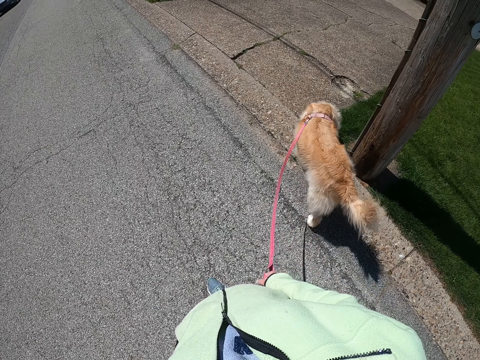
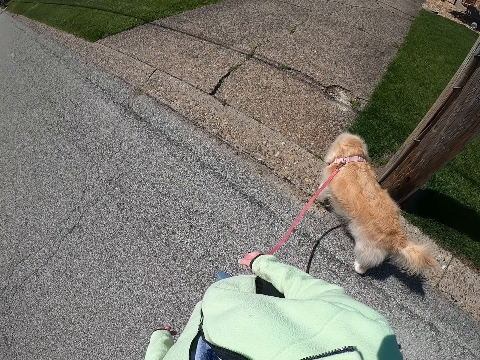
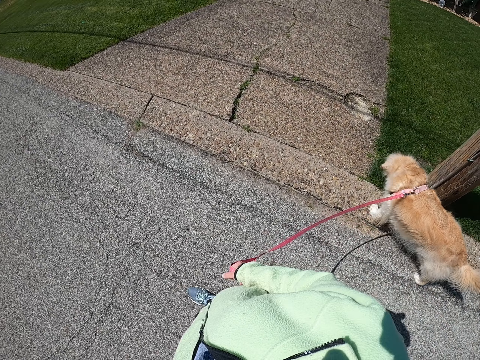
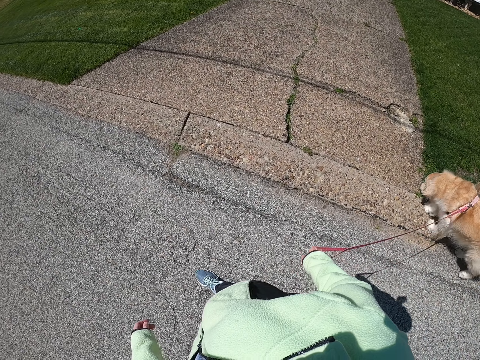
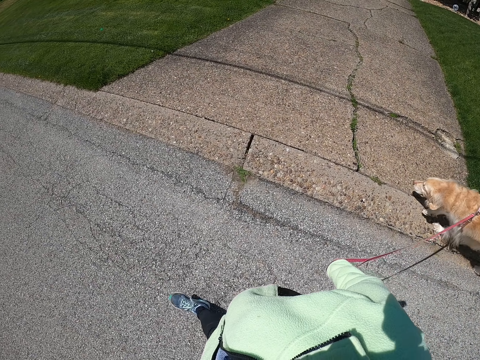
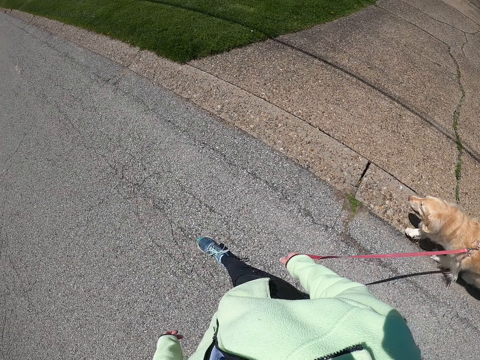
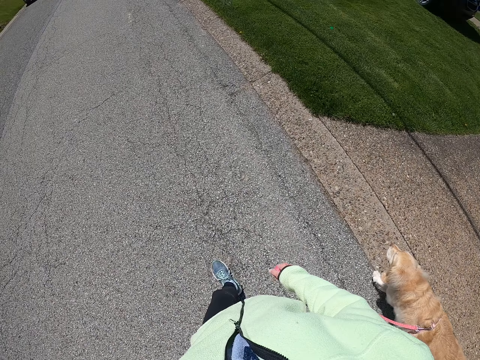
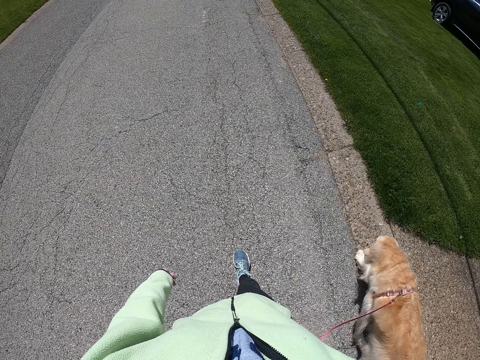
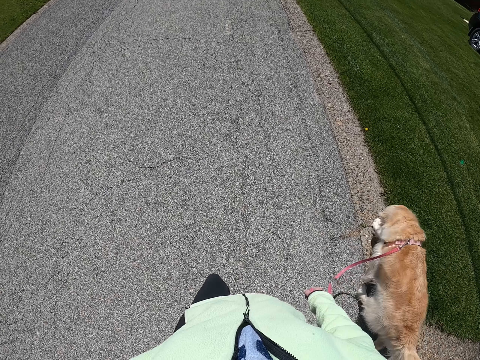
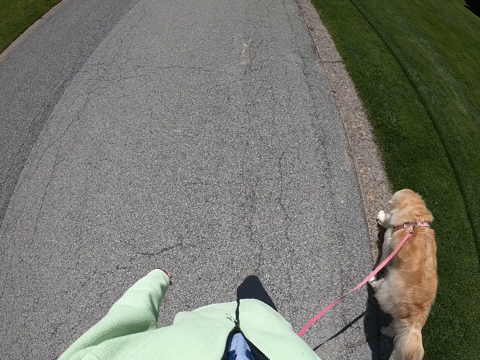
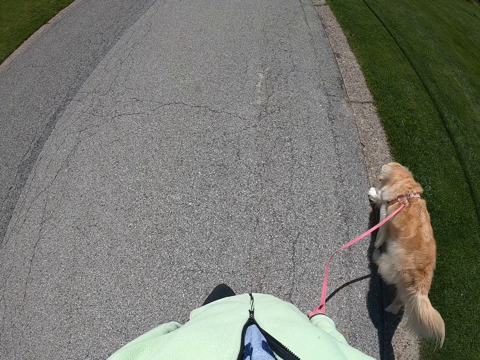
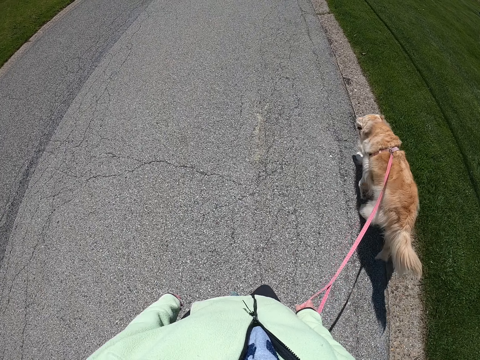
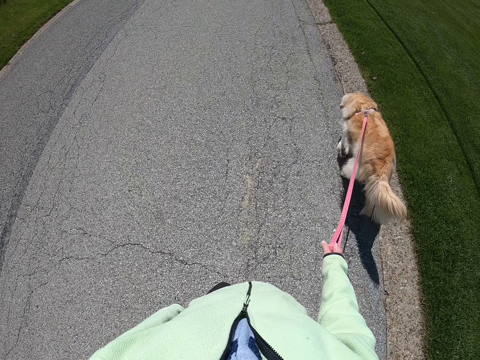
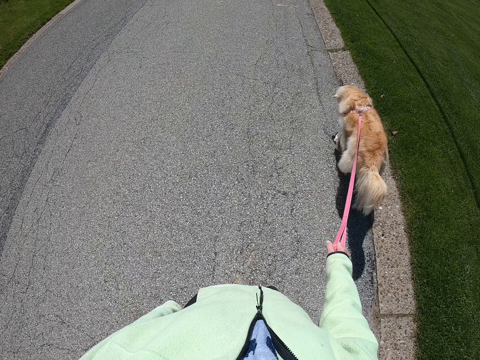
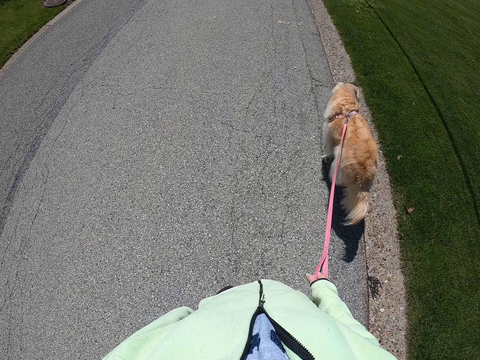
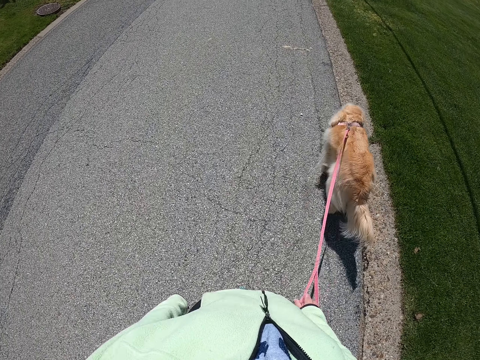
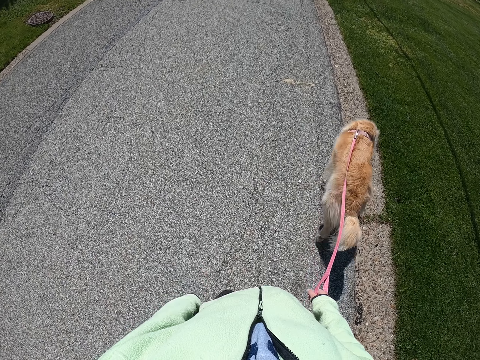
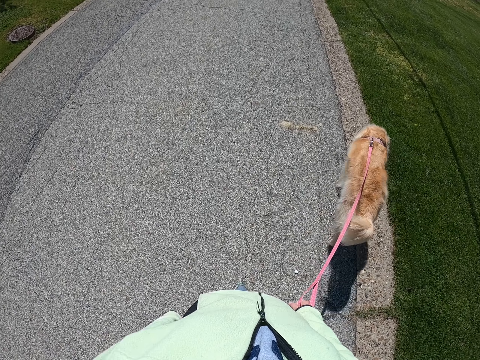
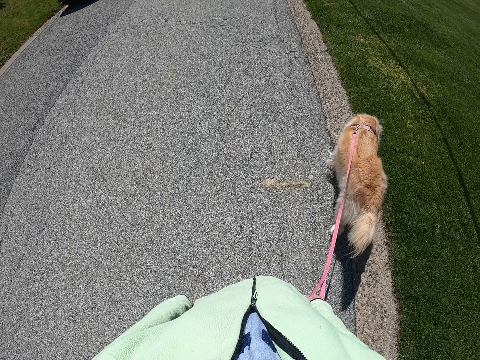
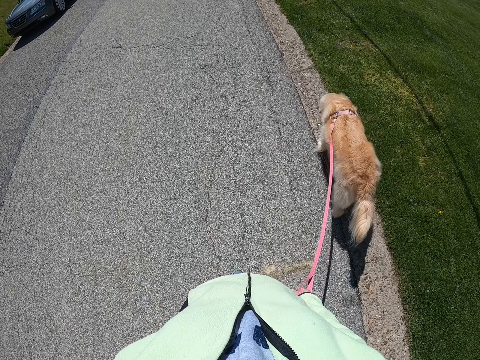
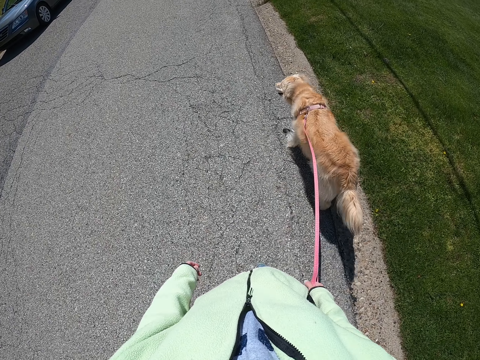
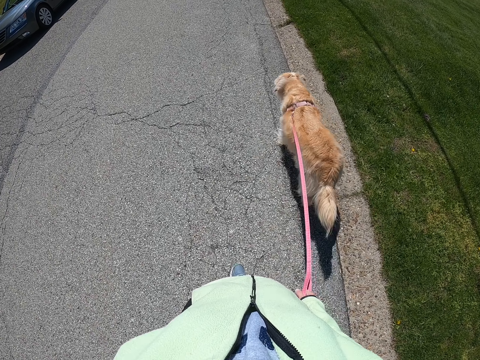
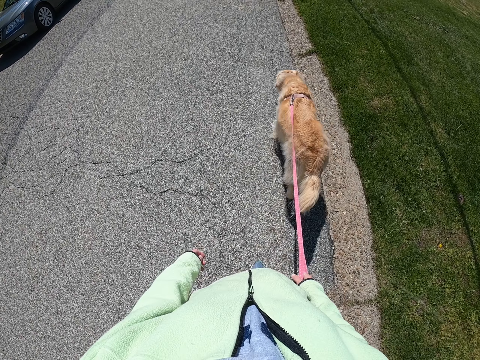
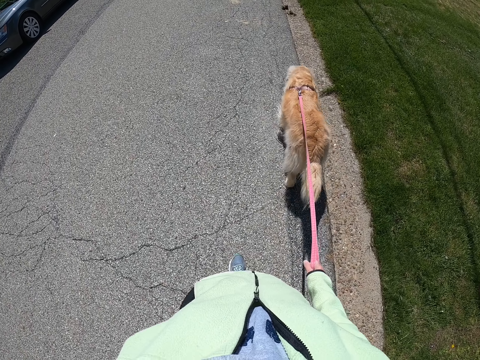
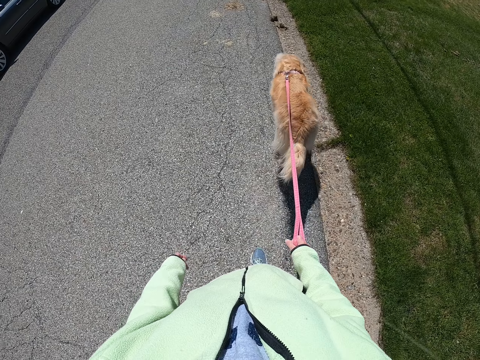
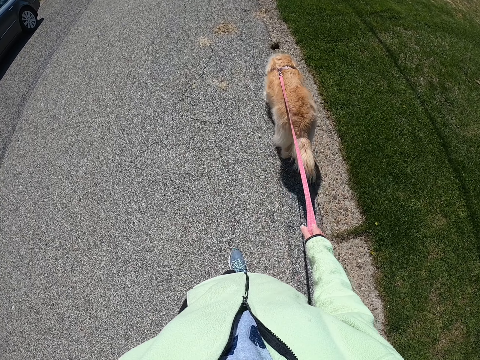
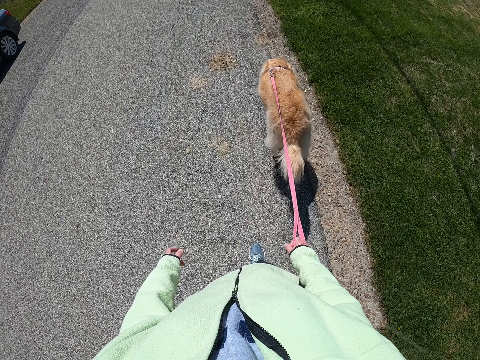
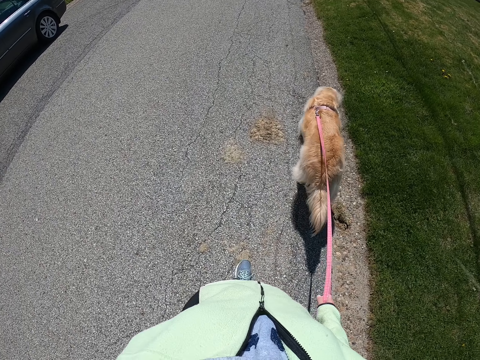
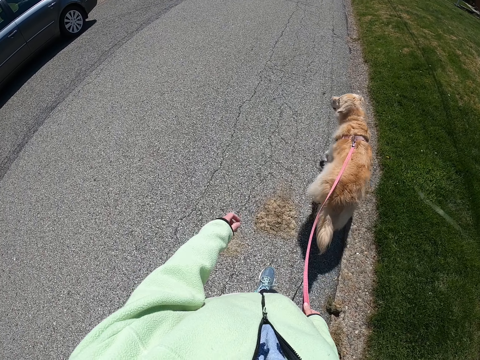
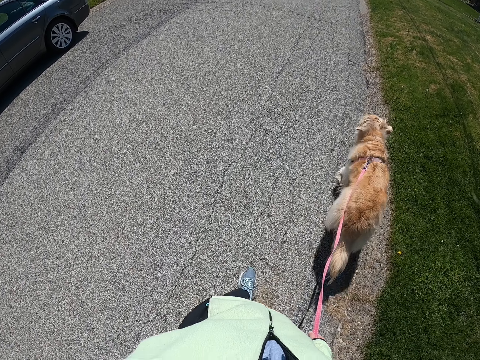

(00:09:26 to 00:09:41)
The camera wearer pulls the rope of the dog. They walk with the dog on the road.

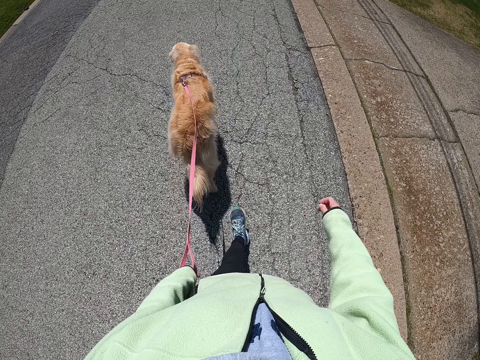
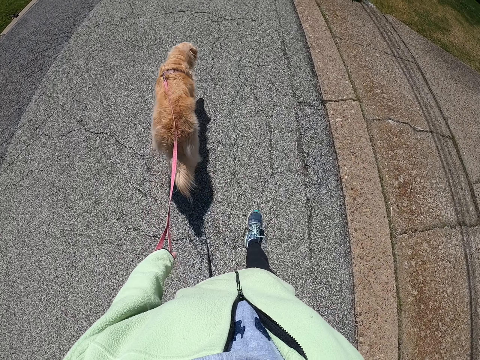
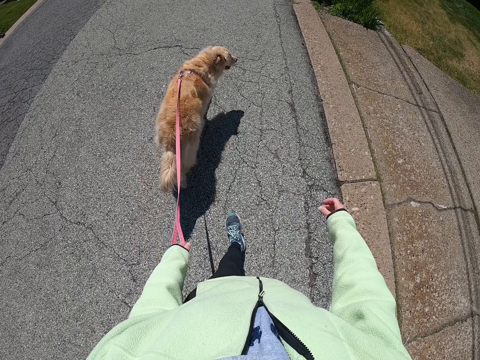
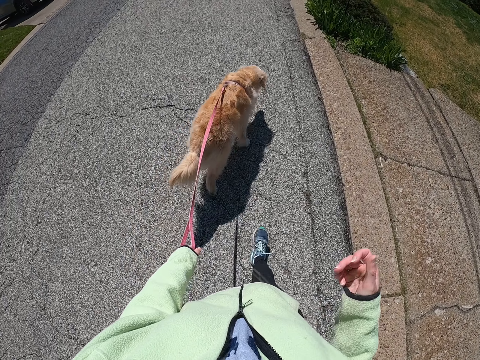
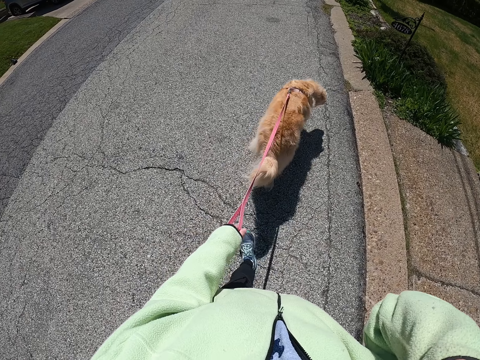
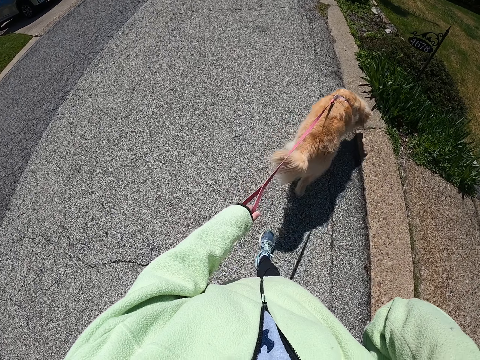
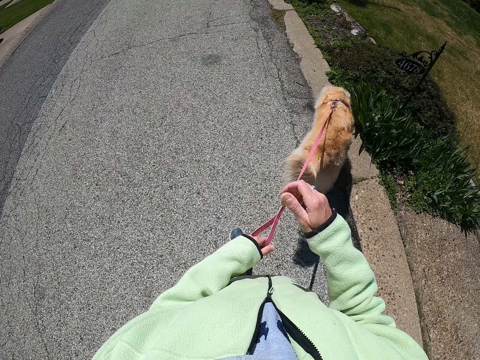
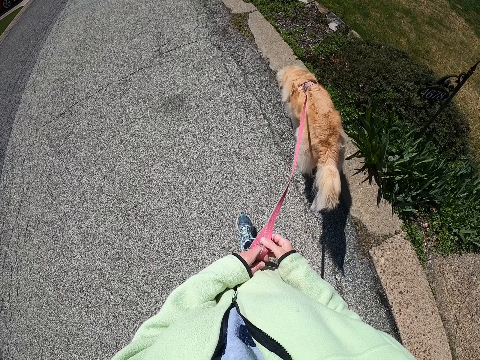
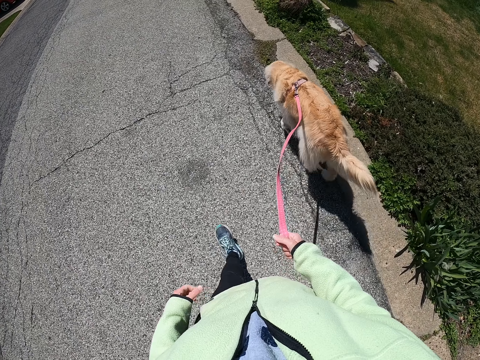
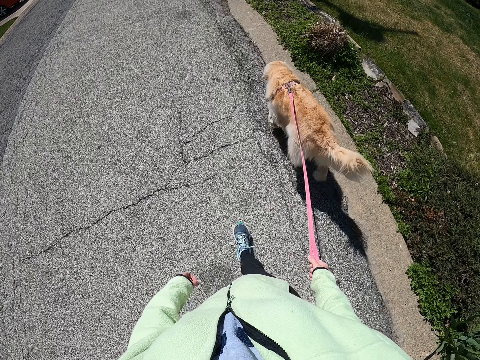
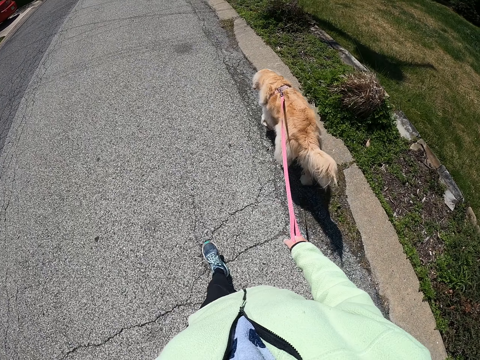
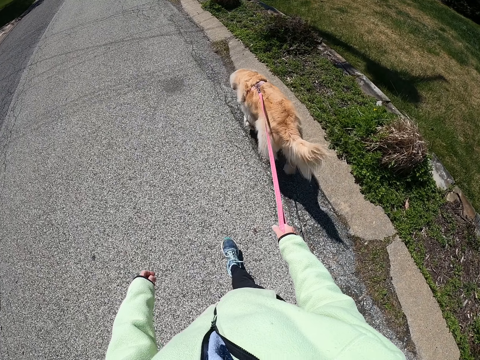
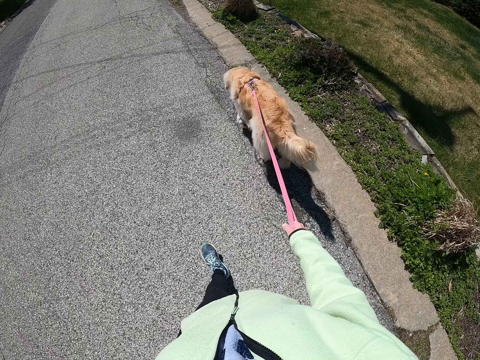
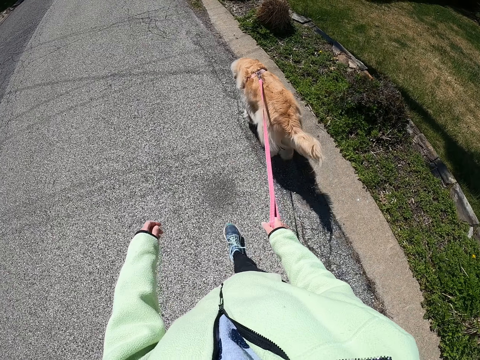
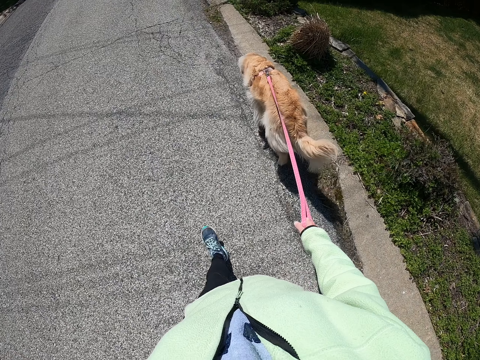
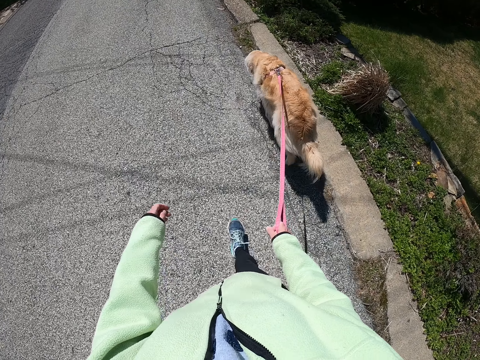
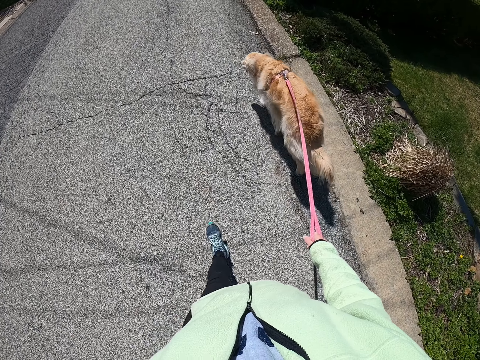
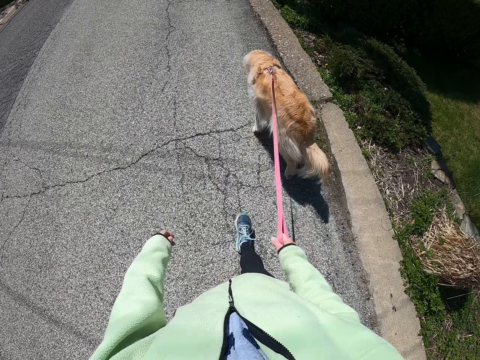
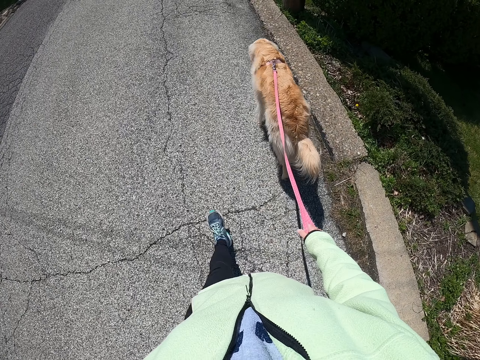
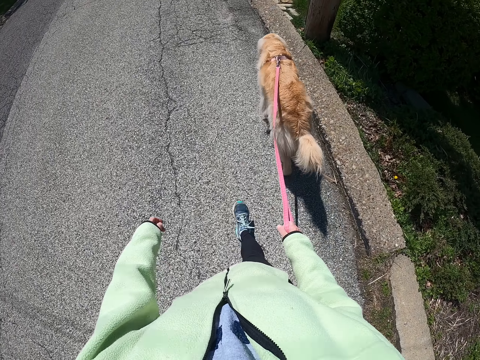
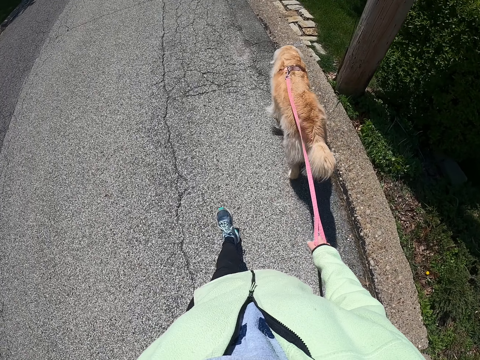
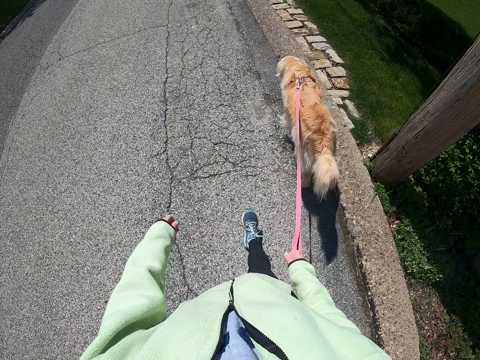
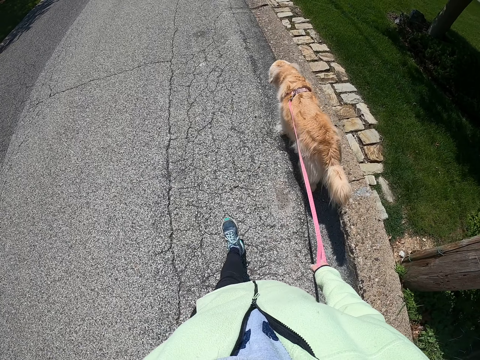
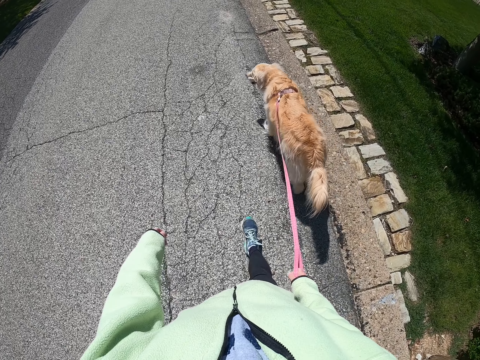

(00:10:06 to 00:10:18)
The camera wearer touches the face. They walk with a dog on the road. They hold the rope of the dog.
